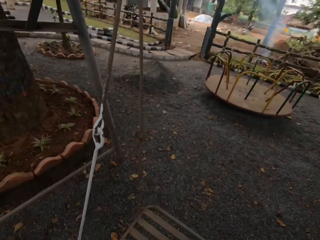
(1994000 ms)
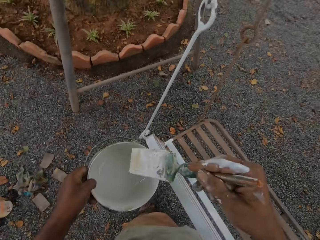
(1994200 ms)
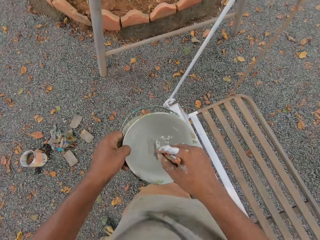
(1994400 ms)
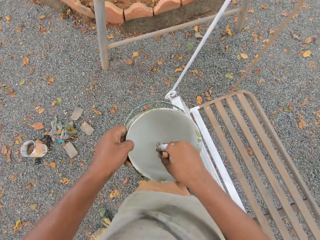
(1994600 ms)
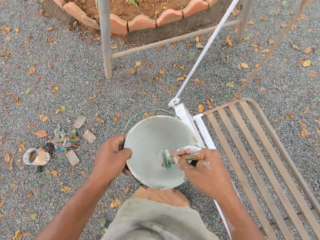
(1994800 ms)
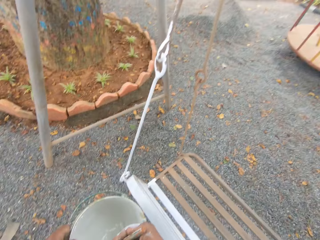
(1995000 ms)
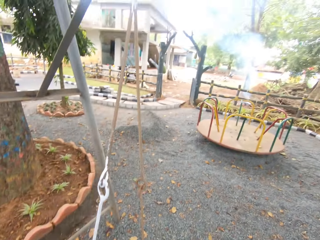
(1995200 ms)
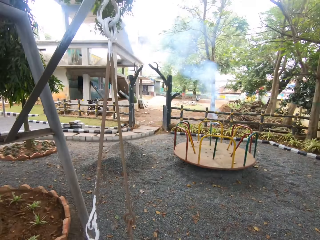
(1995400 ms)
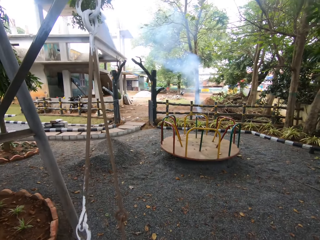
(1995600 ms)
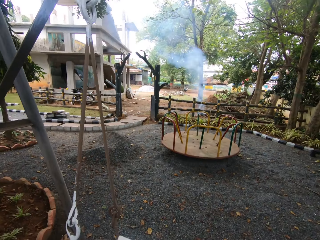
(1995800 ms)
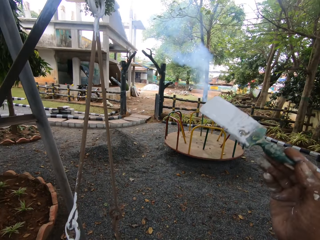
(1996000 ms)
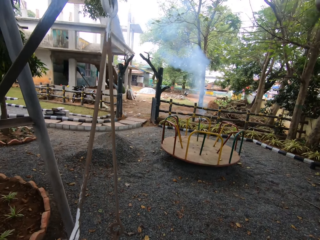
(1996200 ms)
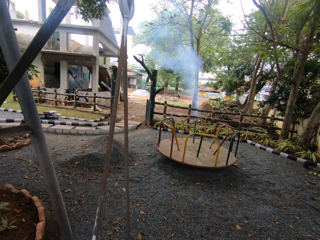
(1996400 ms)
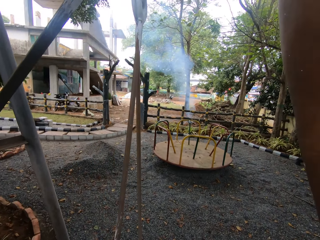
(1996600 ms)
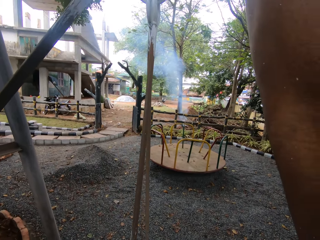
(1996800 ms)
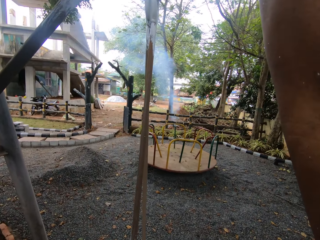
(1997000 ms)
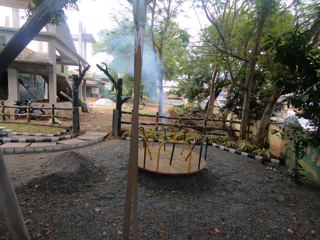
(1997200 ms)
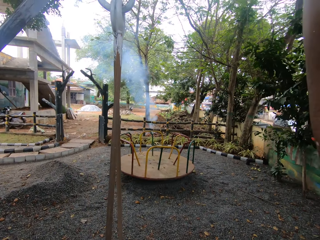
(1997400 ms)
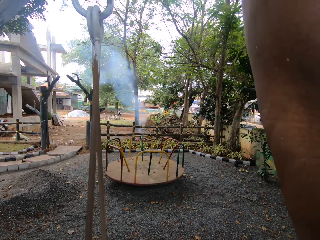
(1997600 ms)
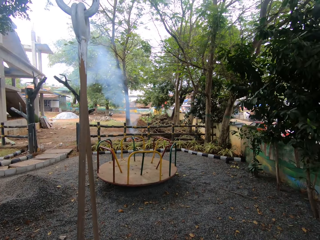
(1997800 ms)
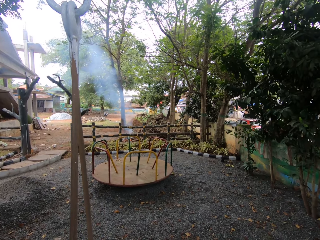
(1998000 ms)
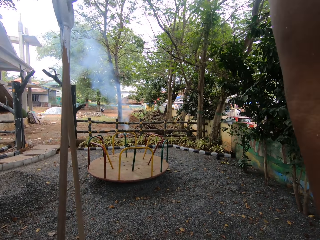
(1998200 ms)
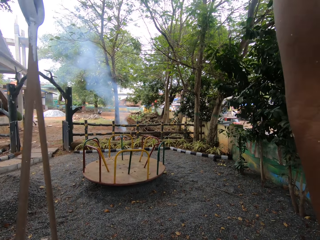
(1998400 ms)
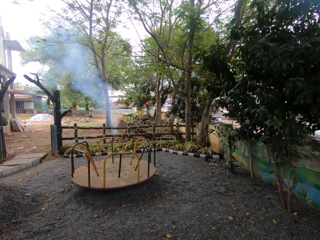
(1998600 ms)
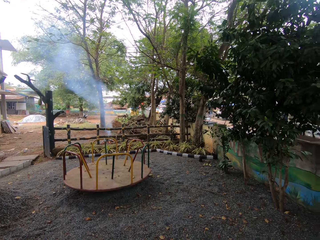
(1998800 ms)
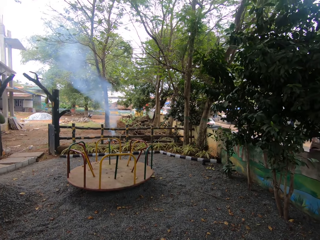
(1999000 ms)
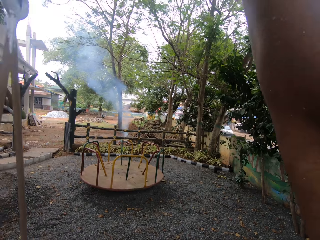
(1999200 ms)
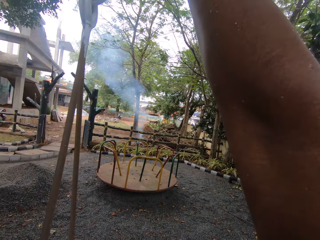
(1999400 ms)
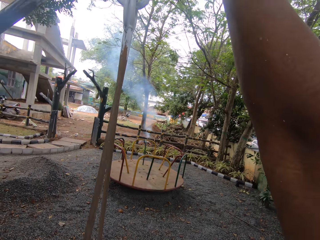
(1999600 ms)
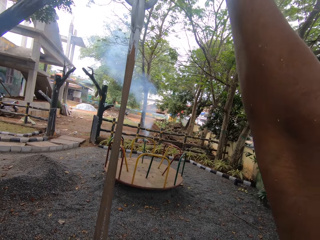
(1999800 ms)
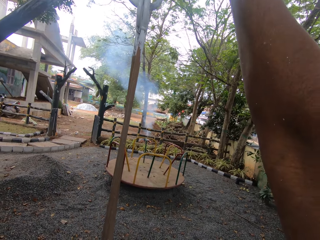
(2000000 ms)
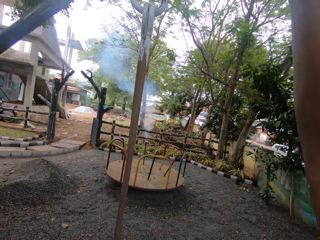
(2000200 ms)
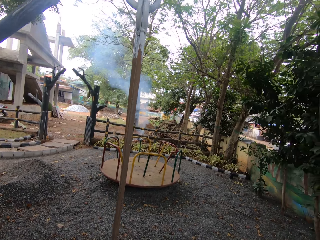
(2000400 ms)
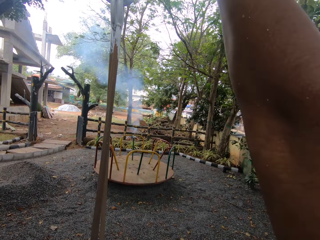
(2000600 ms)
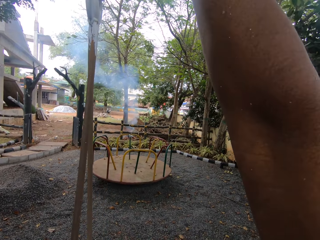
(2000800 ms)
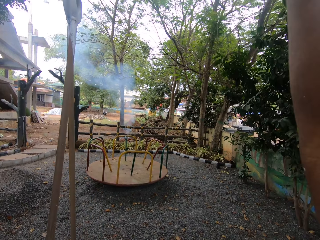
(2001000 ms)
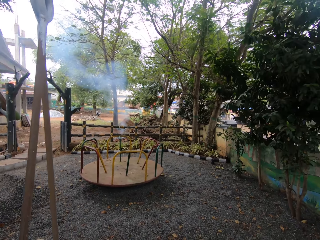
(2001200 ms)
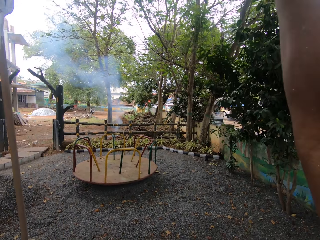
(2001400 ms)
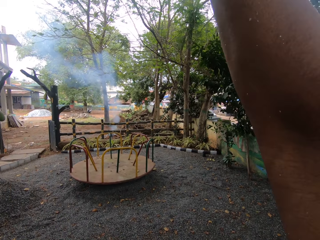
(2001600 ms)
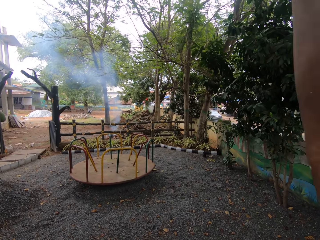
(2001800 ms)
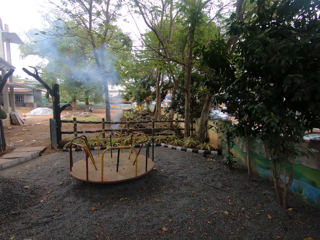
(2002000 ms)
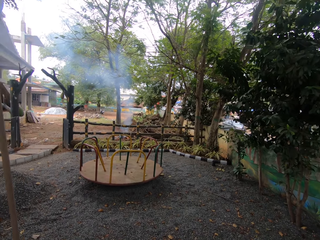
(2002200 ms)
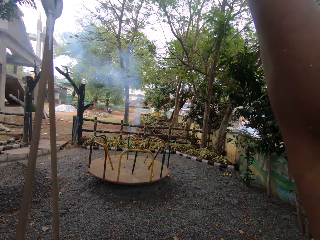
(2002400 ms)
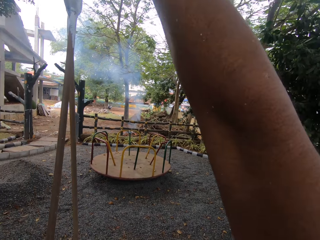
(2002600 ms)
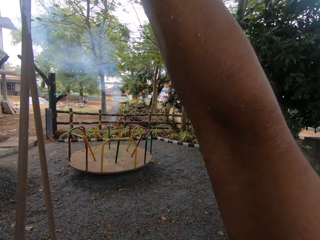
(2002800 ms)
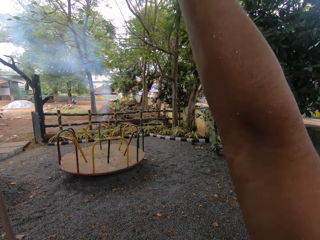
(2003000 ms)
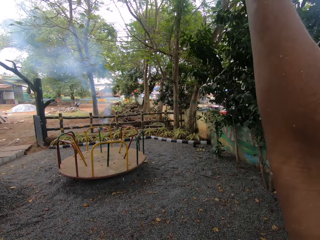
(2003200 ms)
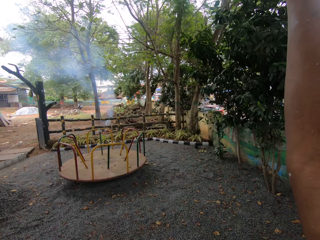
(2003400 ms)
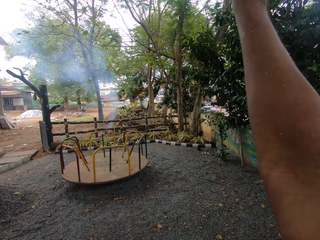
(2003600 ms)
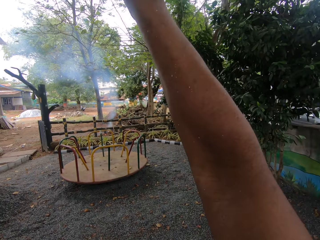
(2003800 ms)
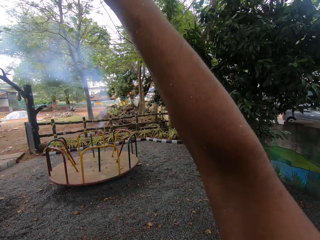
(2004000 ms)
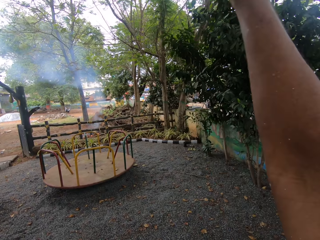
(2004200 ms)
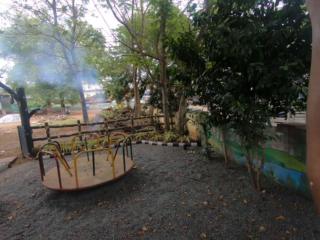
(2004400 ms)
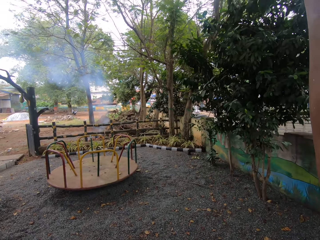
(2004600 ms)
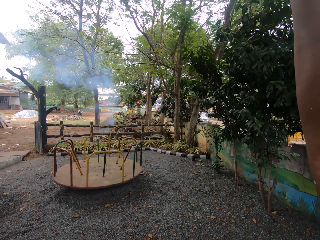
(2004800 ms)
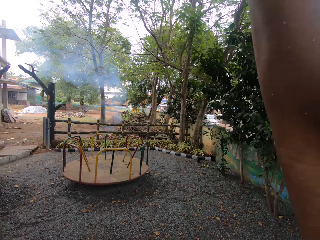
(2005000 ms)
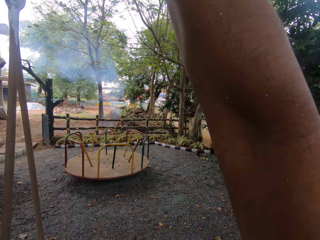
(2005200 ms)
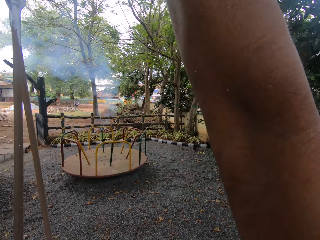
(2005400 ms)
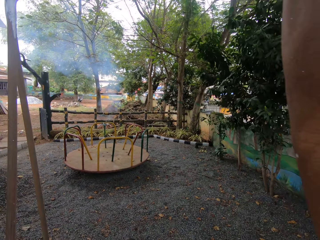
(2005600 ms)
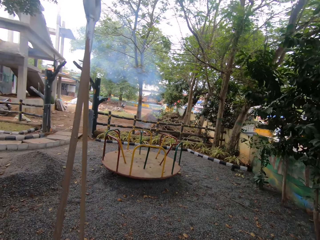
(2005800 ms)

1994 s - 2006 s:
The camera wearer dips the paint brush into the can of paint. He paints the swing chair seat with the paint brush in his right hand.

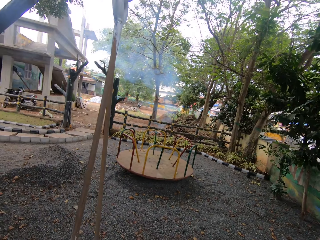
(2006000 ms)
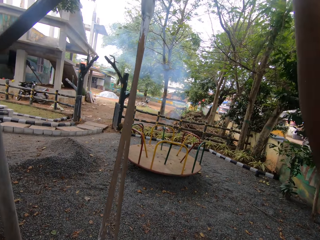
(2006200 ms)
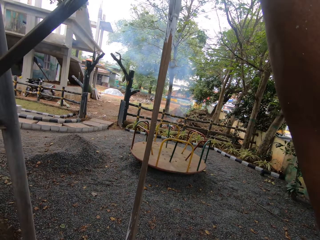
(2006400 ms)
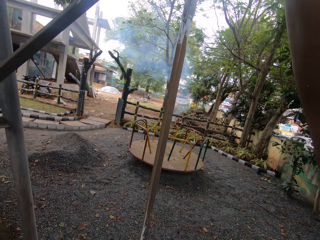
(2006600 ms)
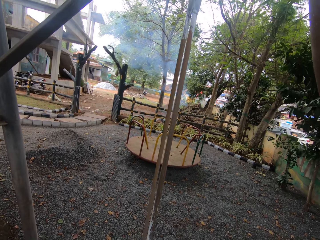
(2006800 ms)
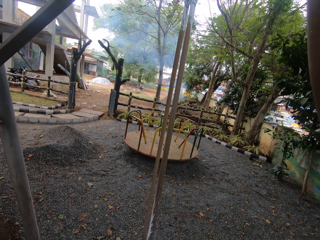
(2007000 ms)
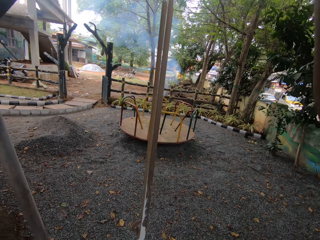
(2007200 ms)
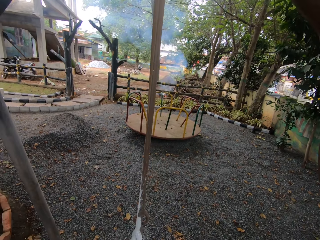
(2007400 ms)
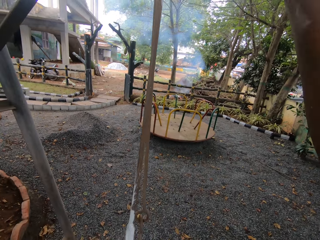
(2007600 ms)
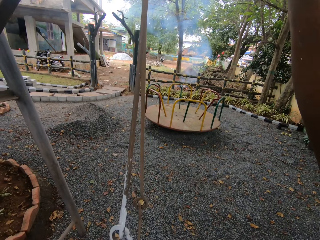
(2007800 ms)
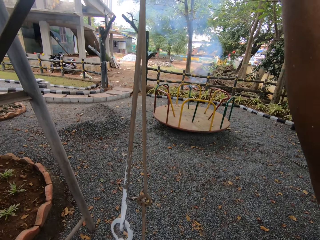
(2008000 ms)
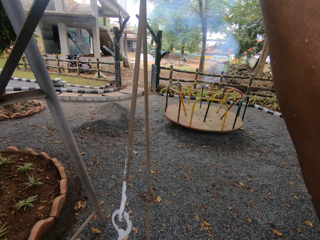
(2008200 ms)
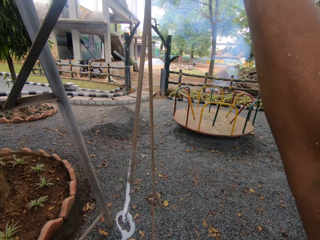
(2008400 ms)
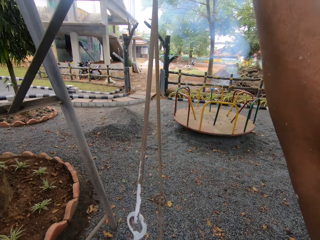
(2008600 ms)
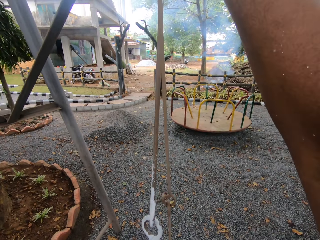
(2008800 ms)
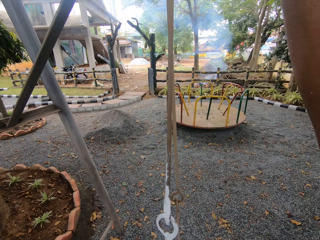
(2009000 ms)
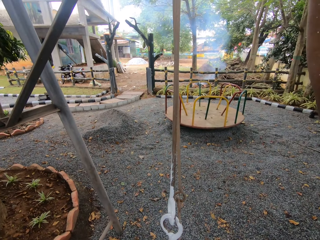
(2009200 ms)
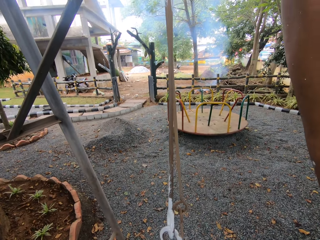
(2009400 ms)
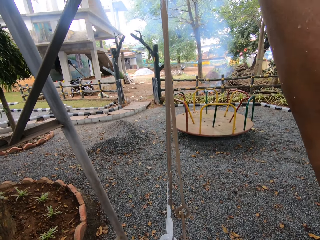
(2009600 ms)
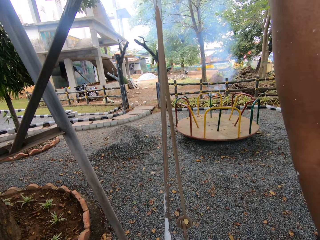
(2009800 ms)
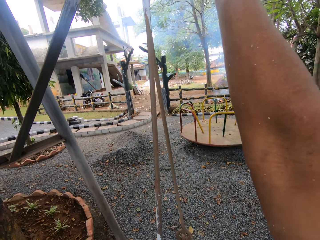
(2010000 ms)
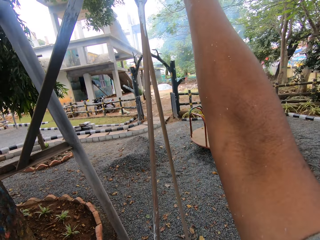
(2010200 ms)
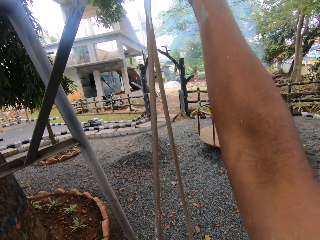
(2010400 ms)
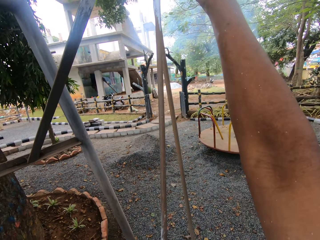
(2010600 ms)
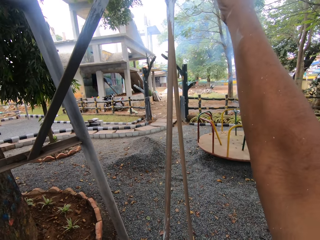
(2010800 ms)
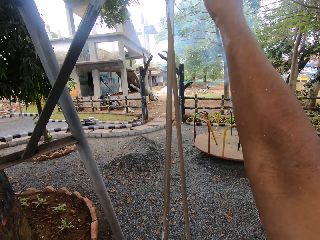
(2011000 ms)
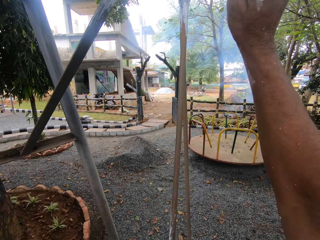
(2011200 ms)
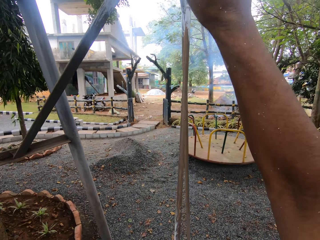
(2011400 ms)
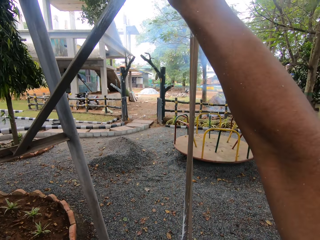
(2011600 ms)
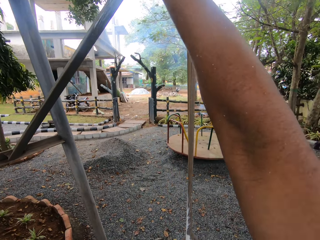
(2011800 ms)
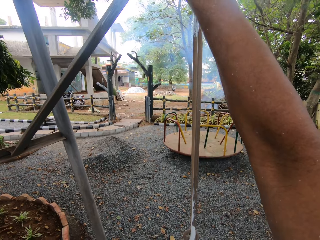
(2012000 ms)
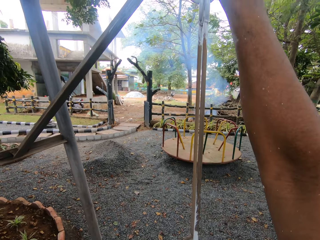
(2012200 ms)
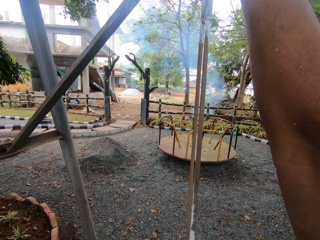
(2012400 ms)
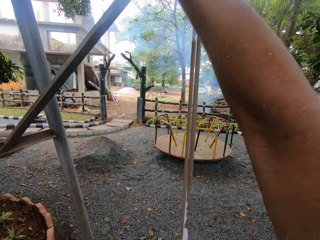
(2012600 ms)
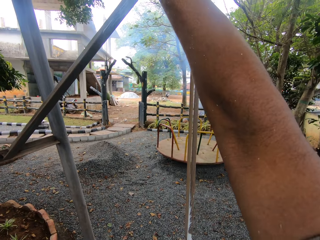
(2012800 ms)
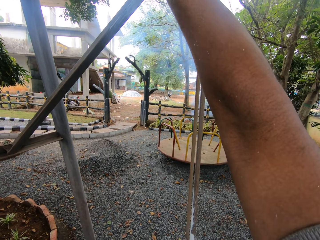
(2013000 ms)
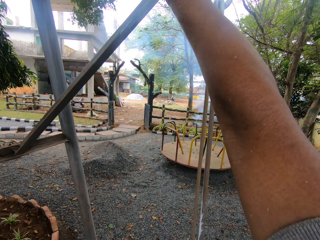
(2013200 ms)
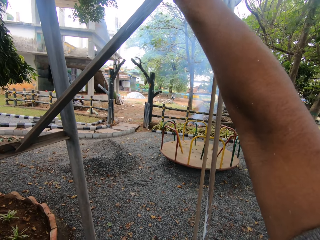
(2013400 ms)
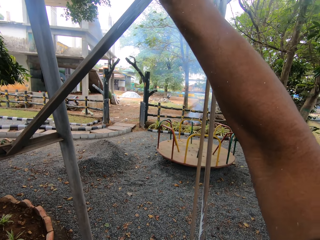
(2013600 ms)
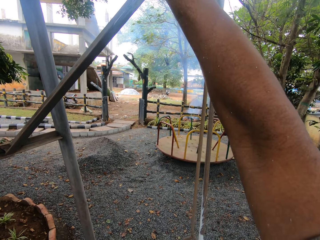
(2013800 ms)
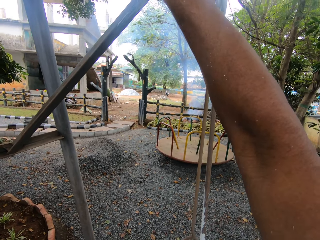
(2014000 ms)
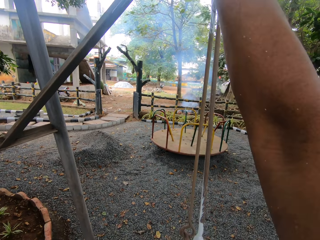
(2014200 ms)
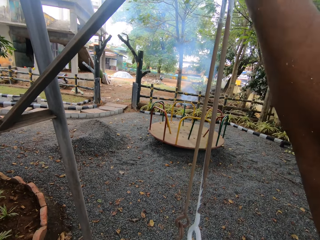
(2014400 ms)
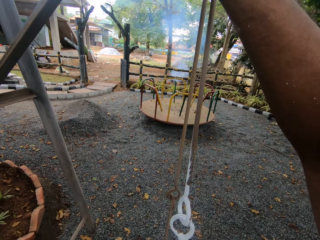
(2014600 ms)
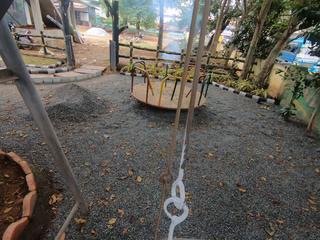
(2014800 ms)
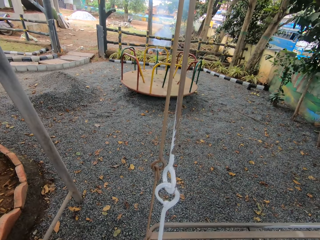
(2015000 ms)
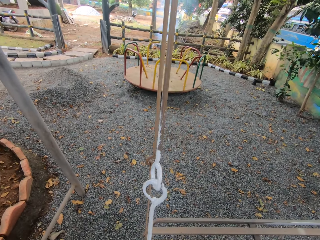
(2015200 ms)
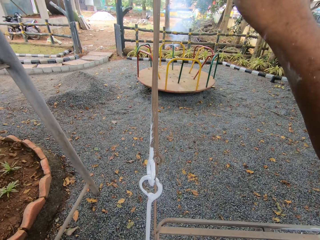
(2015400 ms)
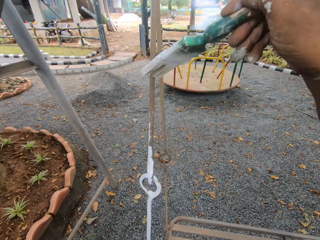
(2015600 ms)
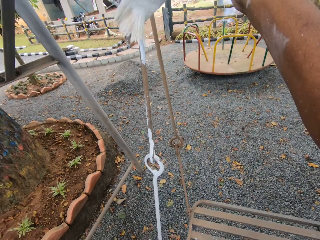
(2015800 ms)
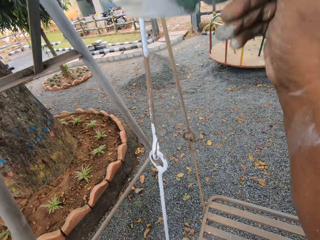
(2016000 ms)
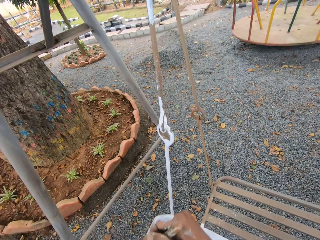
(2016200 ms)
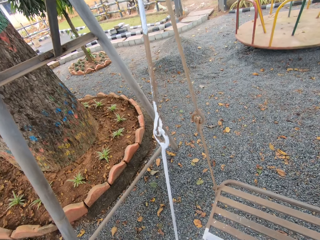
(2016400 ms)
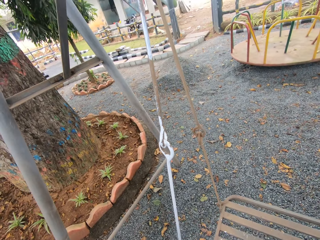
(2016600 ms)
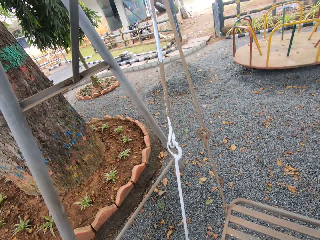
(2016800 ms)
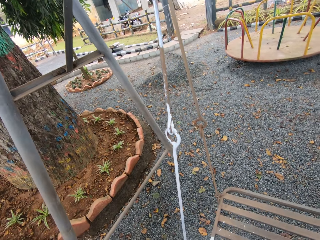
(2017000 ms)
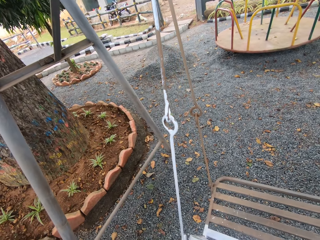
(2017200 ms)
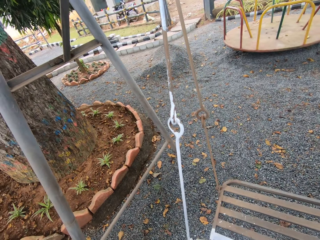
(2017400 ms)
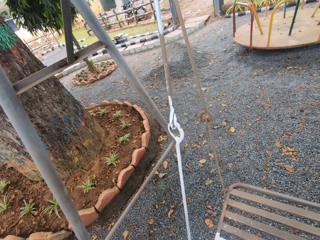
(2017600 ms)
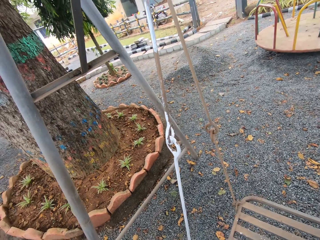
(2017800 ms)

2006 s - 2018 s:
The camera wearer dips the paint brush into the can of paint.
